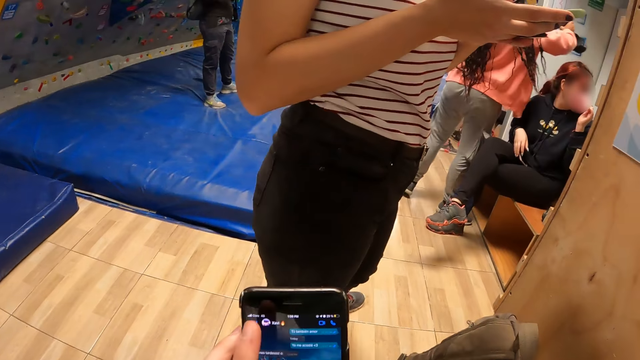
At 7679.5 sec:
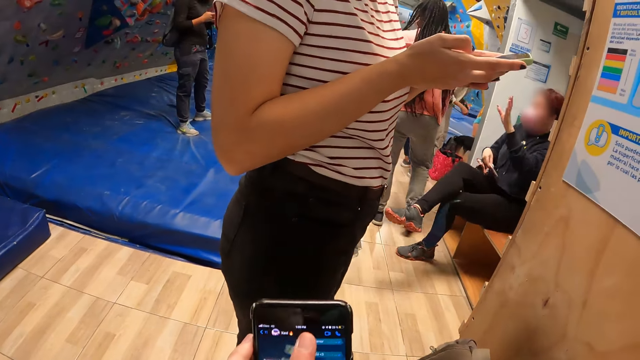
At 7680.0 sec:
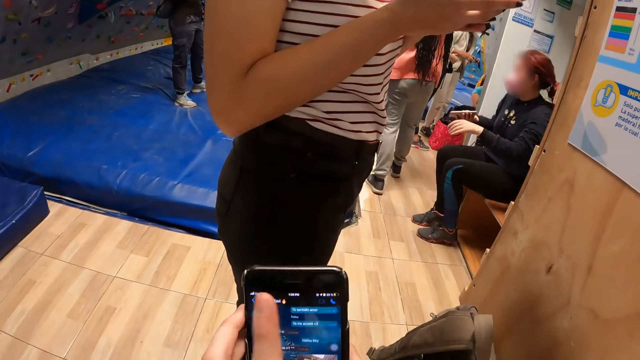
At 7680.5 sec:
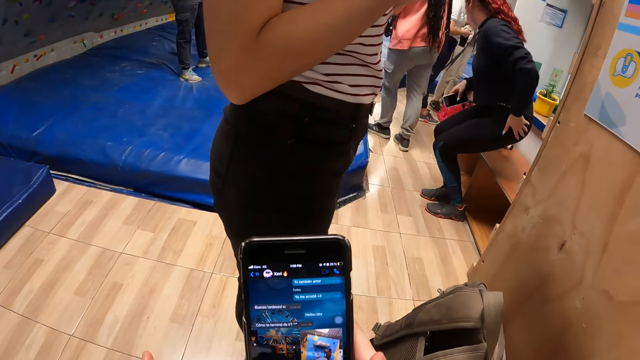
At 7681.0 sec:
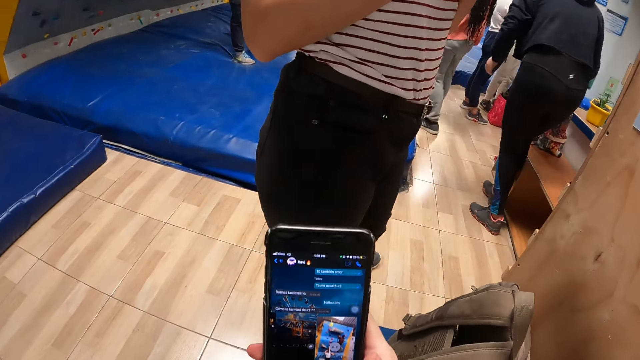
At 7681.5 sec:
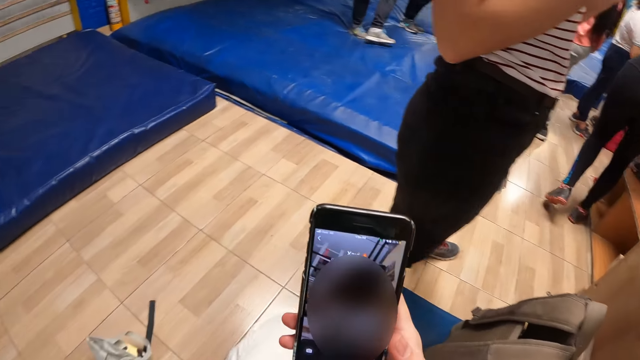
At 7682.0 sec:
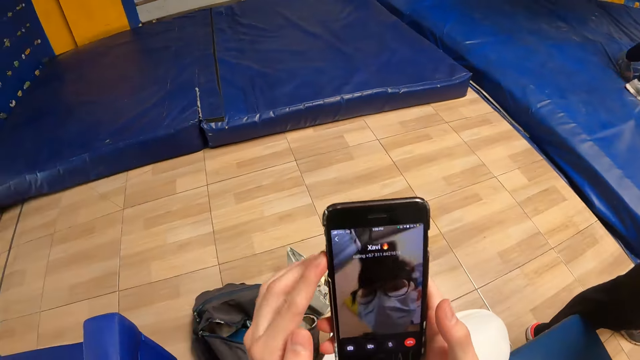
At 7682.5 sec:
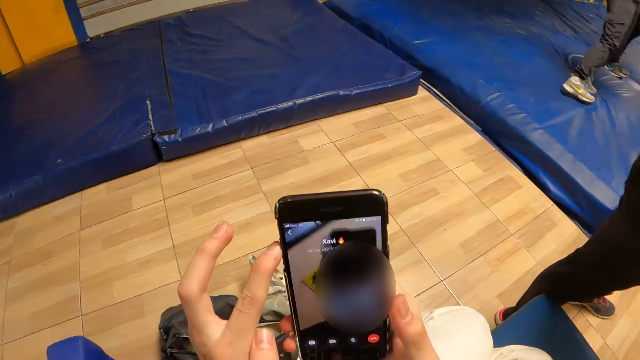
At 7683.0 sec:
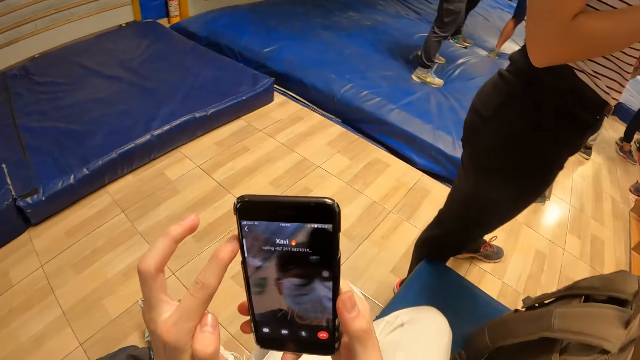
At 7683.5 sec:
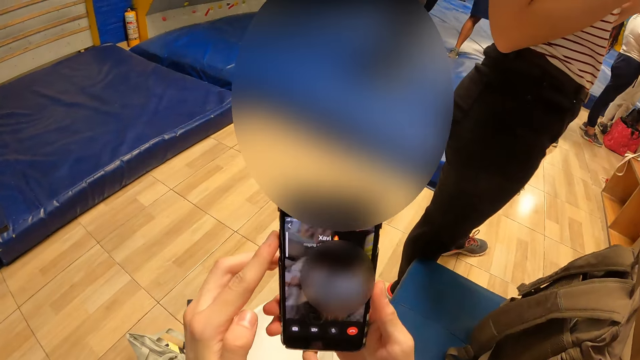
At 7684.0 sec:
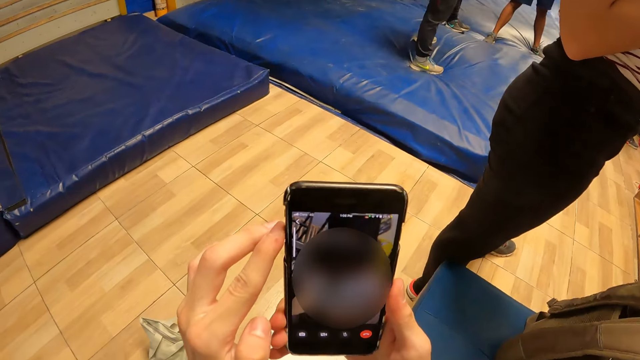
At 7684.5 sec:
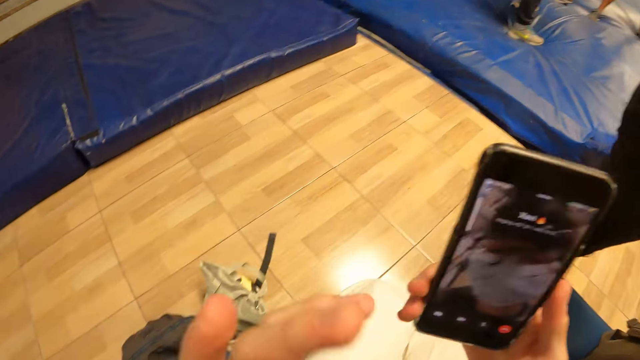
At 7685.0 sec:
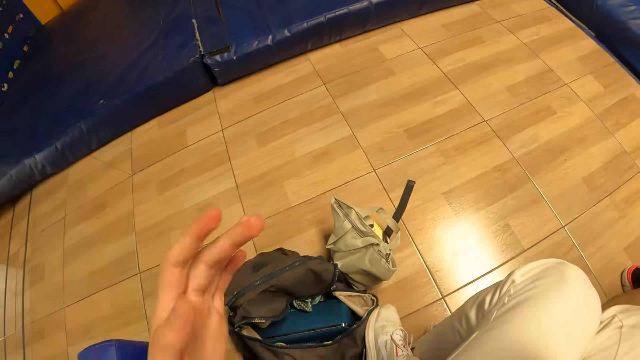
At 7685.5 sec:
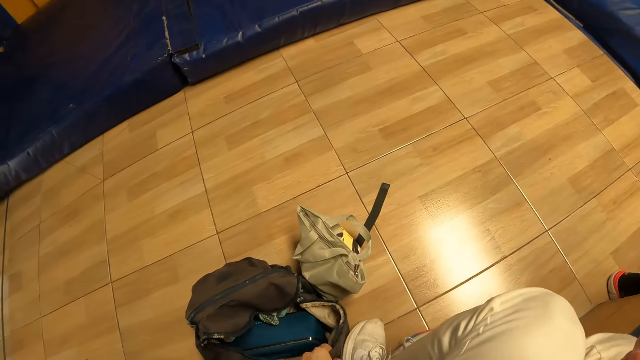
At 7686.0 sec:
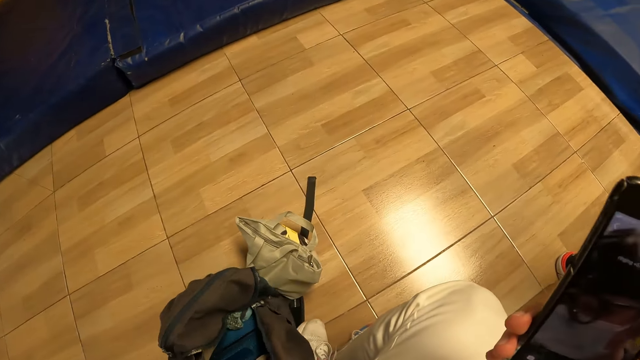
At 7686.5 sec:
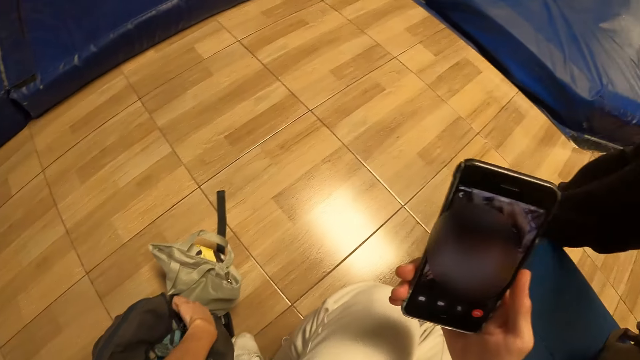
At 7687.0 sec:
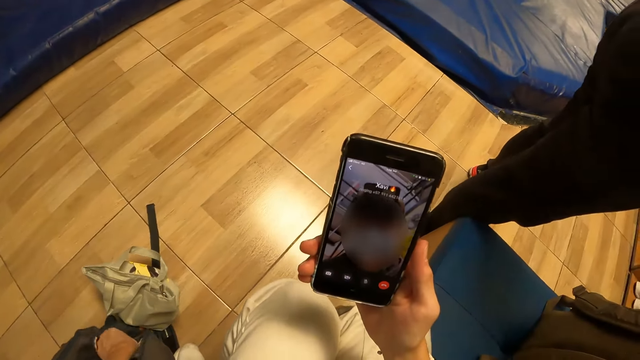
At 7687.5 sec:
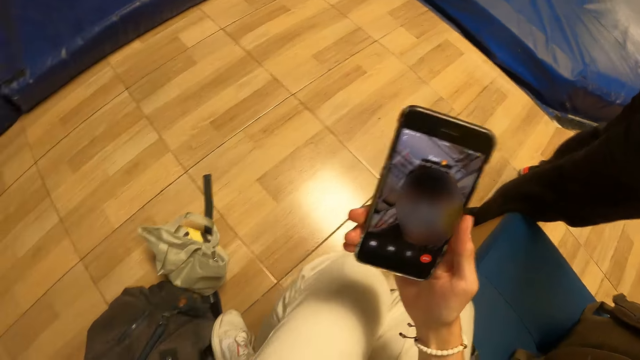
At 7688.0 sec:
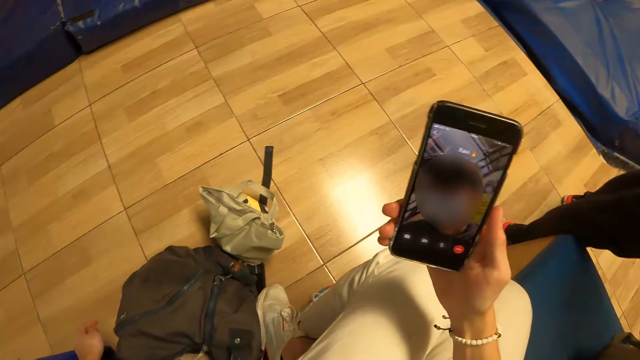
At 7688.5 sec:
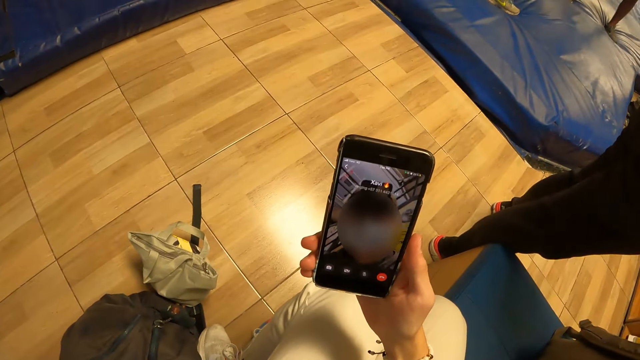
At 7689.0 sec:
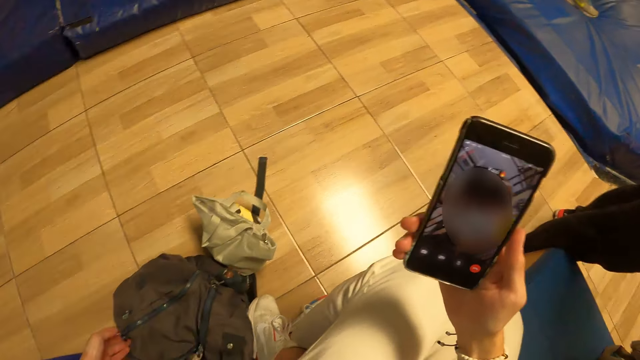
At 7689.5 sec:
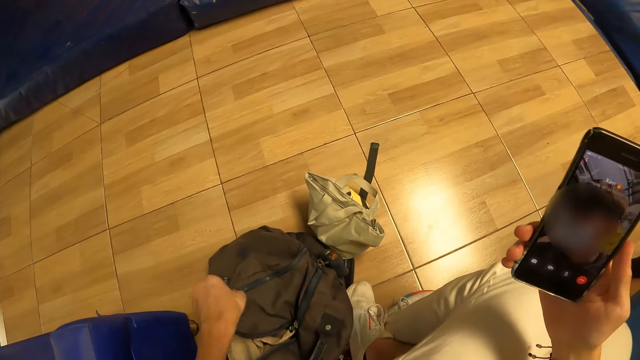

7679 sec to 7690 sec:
The camera wearer touches his face with his left hand. He moves a bag on the floor with his left hand. He searches the bag. He interacts with a man on the phone. He zips the bag on the floor with his left hand. He opens the bag on the floor with his left hand.

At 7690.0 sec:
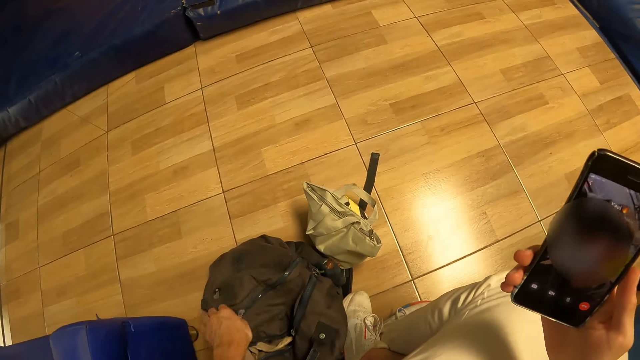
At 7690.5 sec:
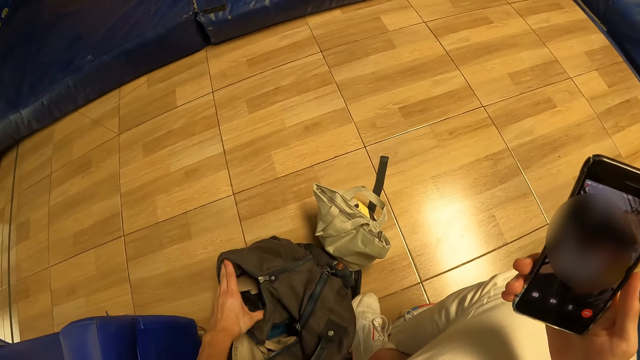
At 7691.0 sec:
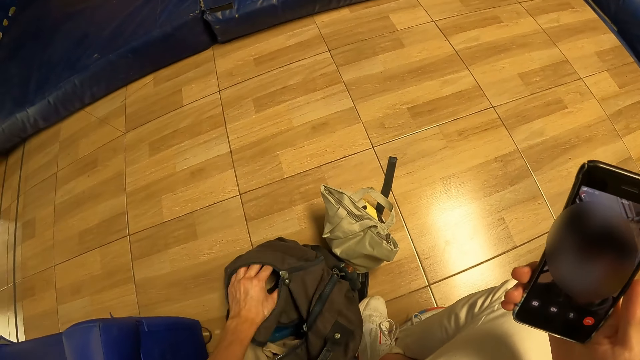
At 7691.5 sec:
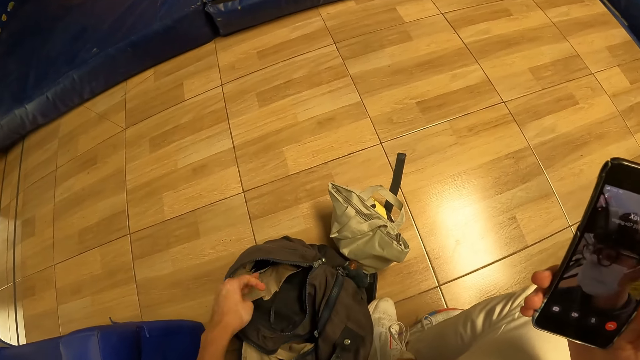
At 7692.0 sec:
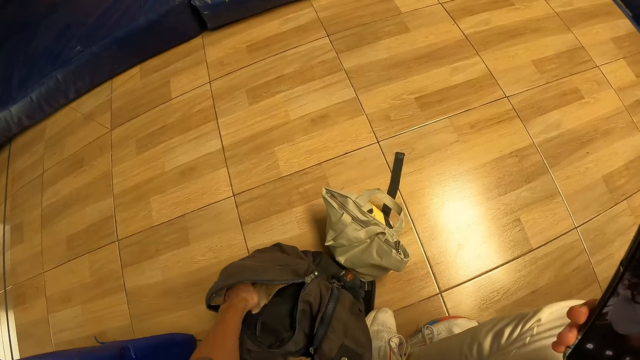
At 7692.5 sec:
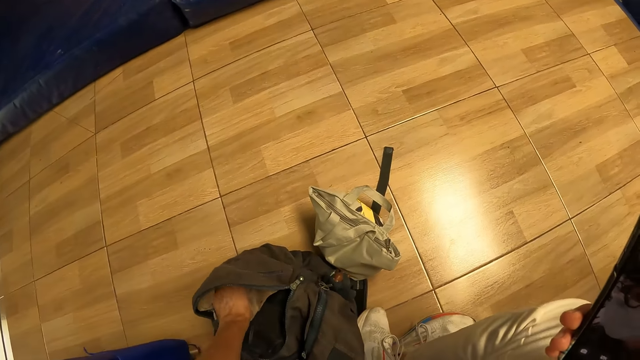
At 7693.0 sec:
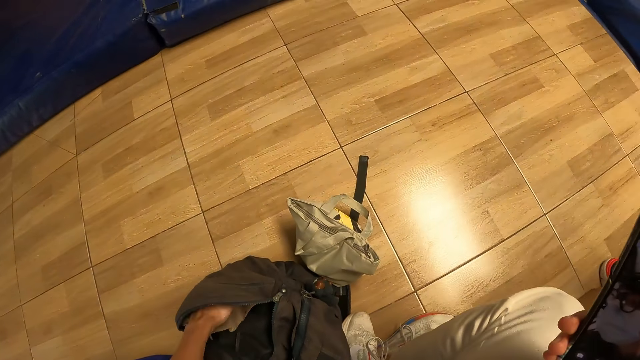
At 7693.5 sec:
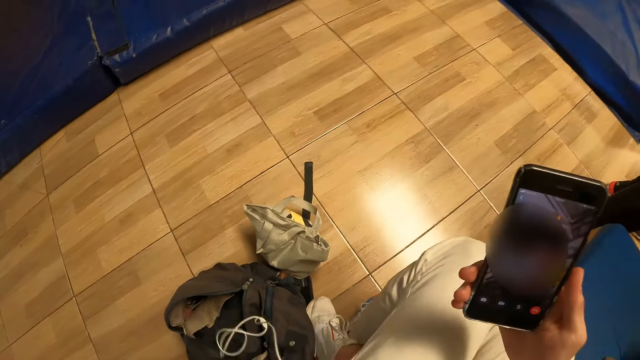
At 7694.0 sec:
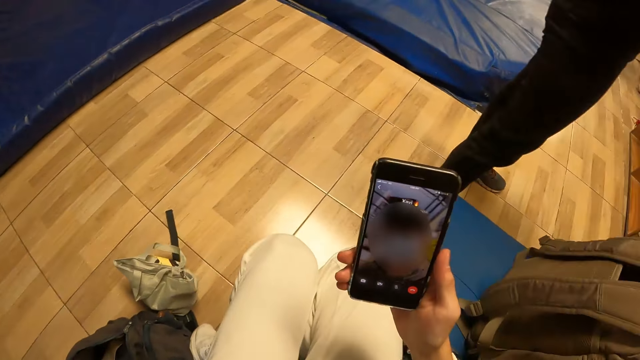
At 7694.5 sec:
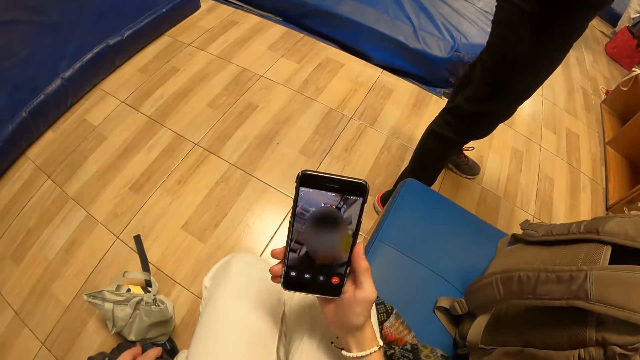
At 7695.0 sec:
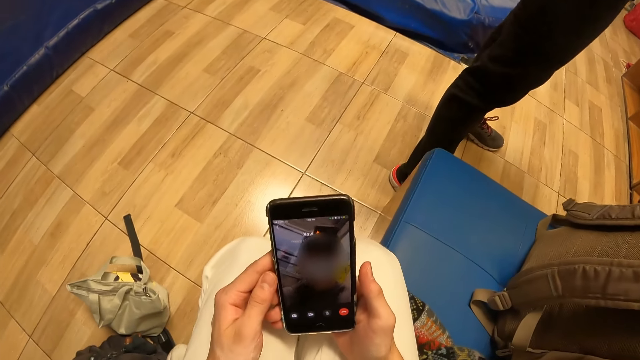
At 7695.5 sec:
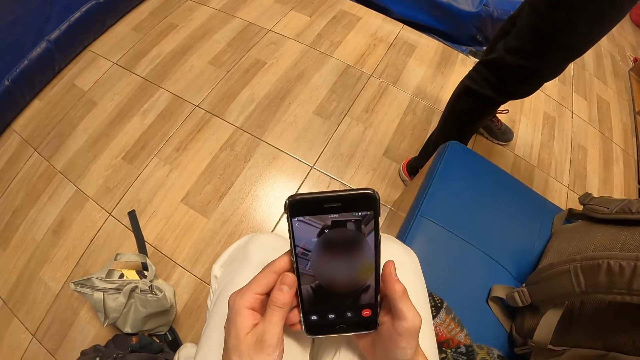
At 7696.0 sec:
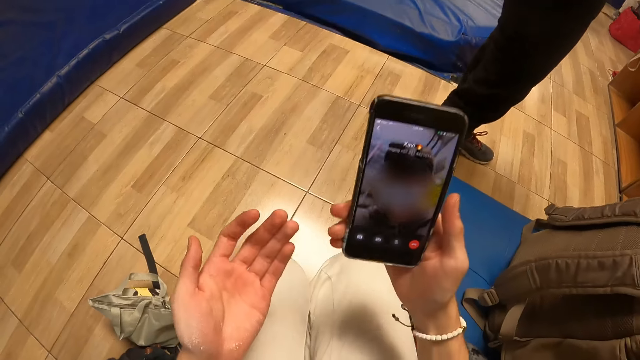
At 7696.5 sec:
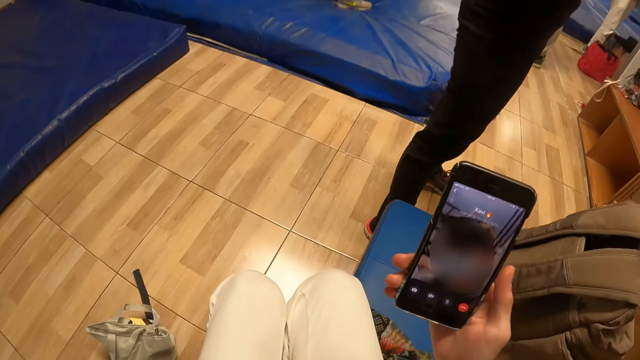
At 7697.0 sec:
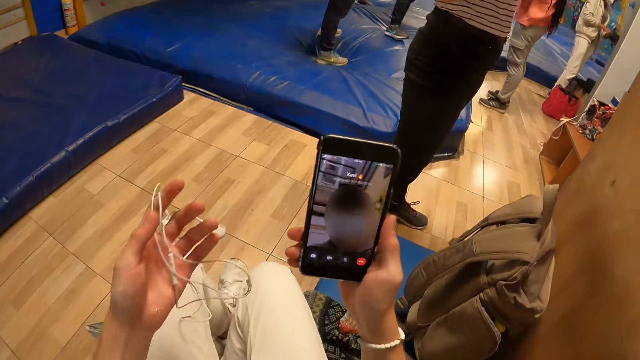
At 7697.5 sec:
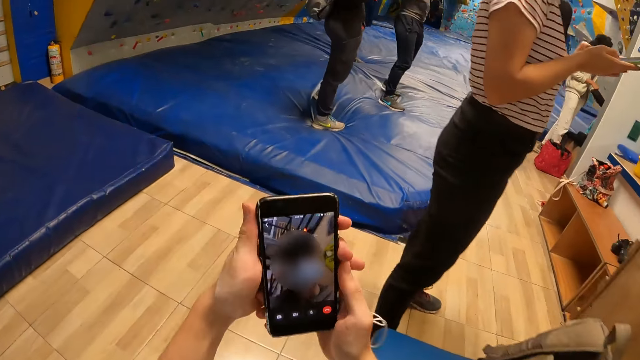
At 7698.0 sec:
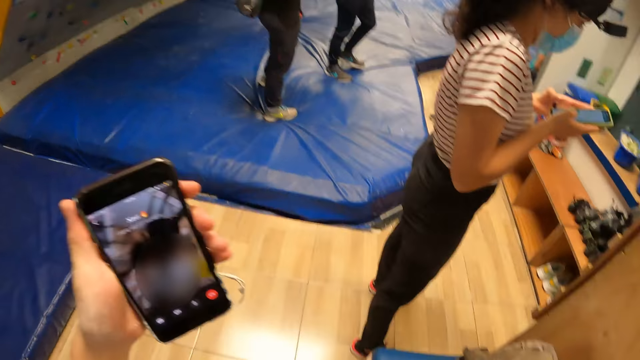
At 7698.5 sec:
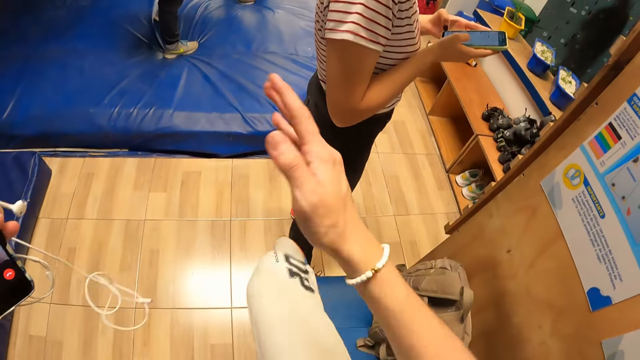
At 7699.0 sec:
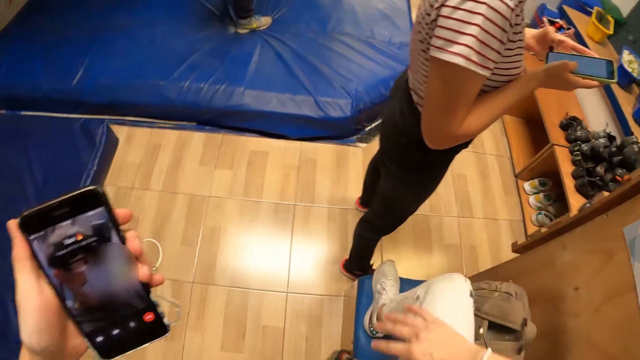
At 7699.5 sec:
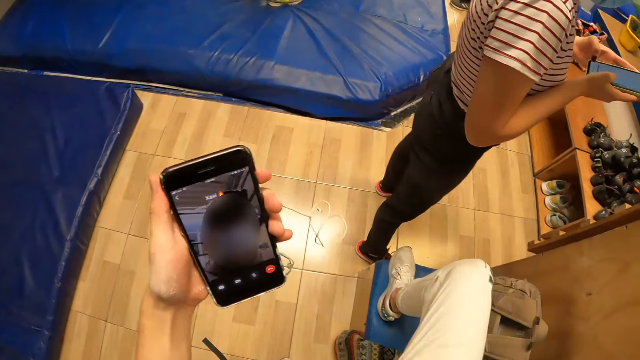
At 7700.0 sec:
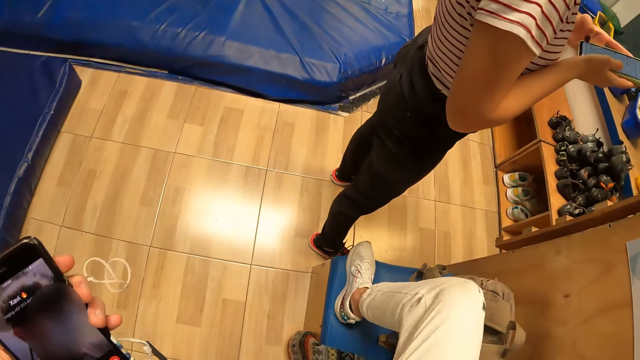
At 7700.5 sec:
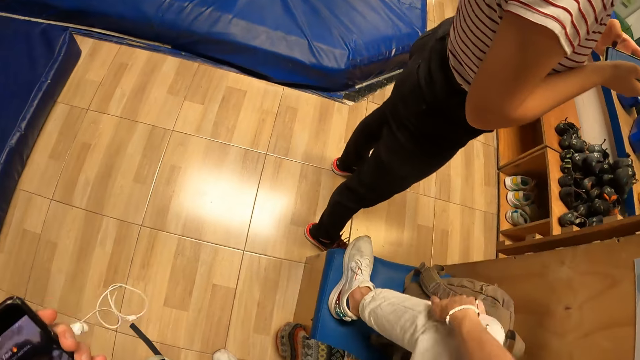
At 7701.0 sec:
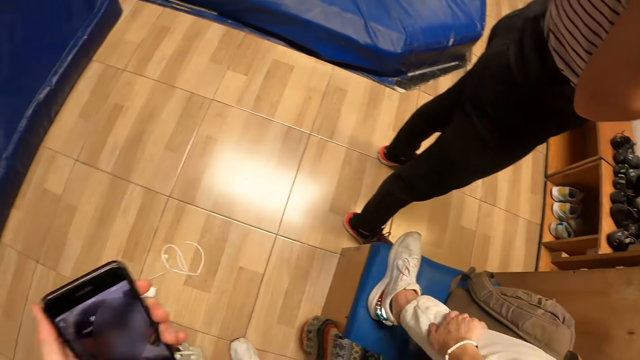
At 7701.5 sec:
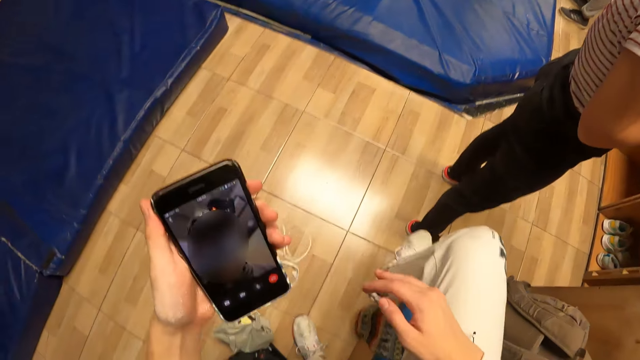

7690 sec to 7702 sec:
The camera wearer widens the bag with his left hand. He picks an ear piece from the bag with his left hand. He holds the phone with both hands. He uses the phone. He picks the ear piece from his legs with his left hand. He passes the phone to his left hand. He cleans his pants with his right hand.
